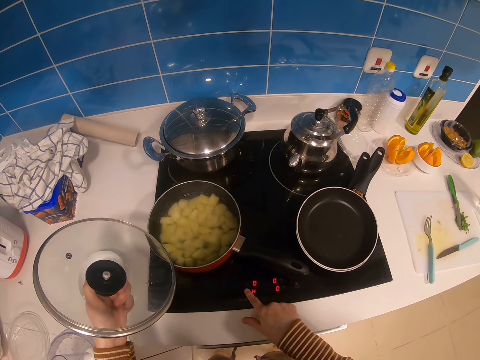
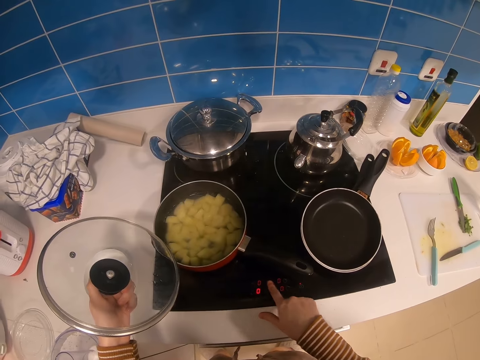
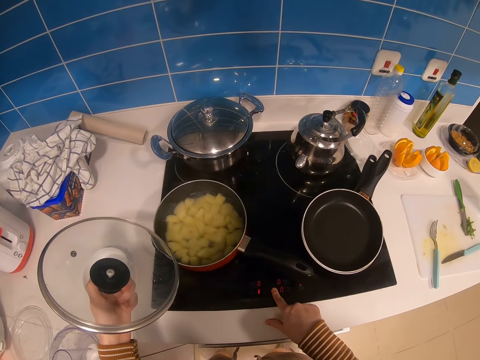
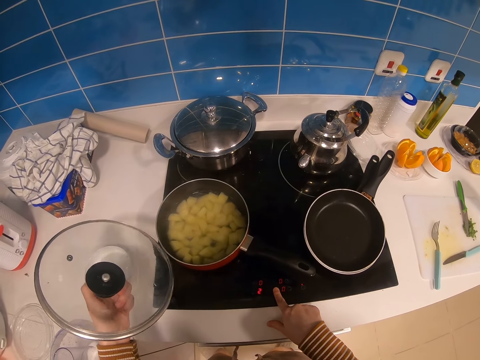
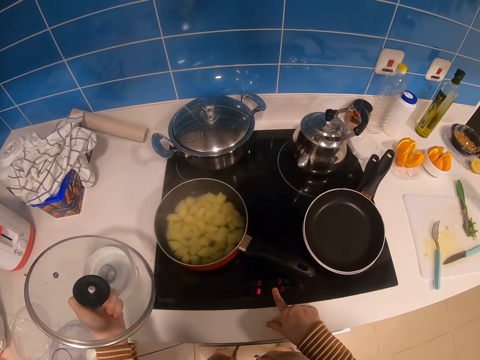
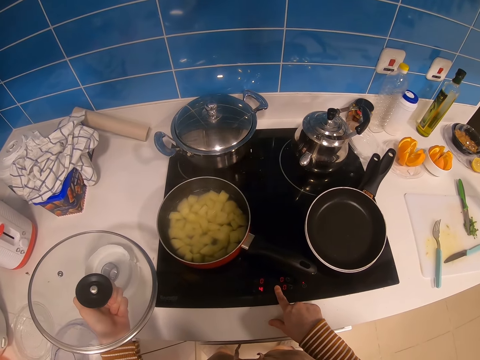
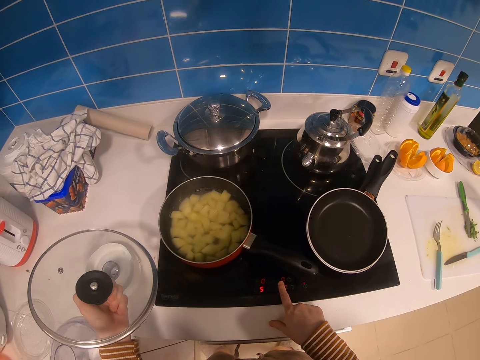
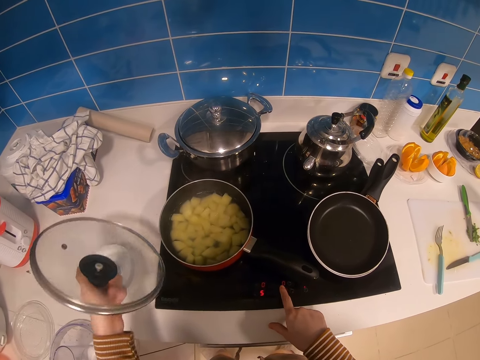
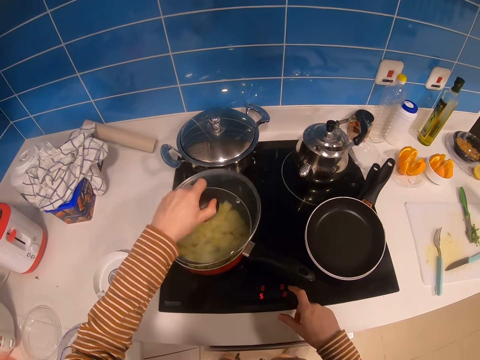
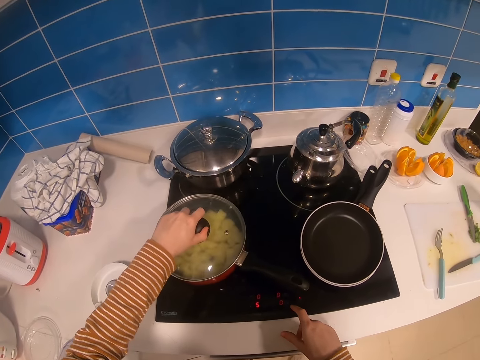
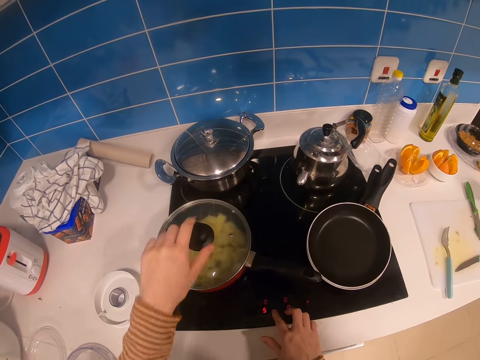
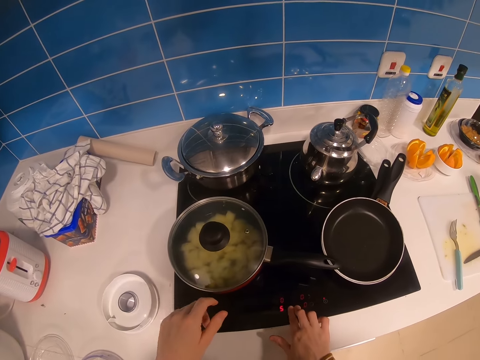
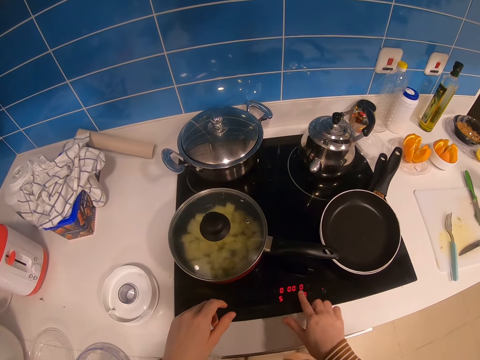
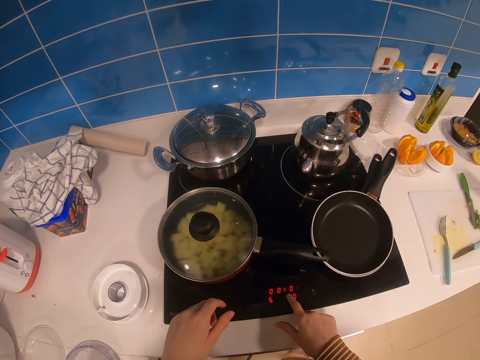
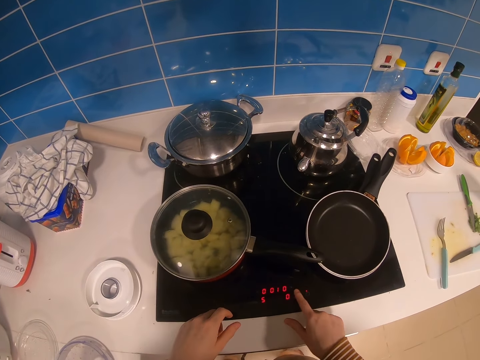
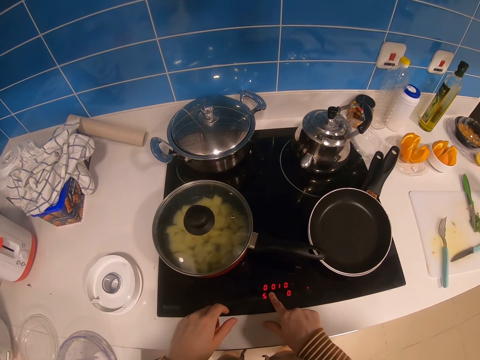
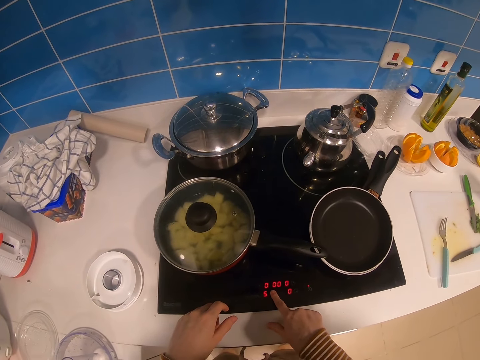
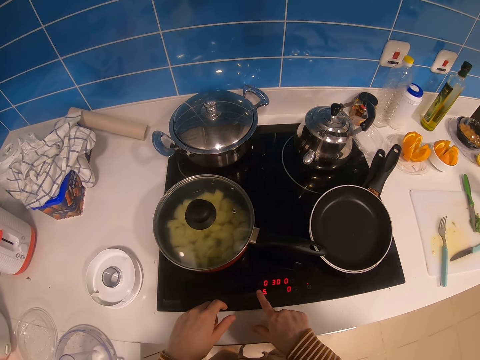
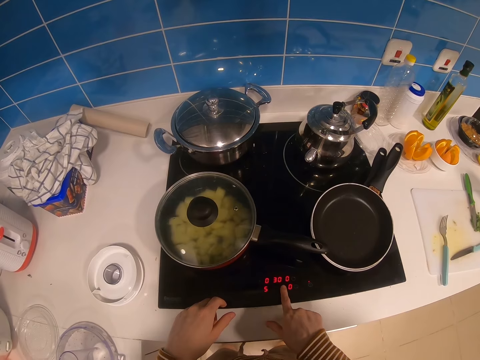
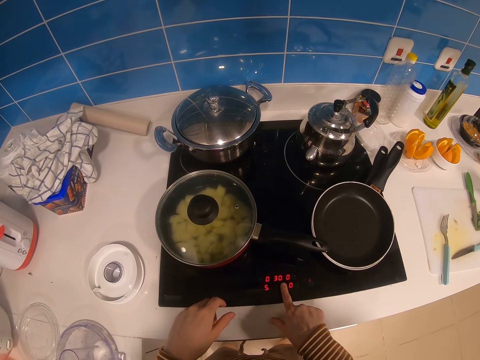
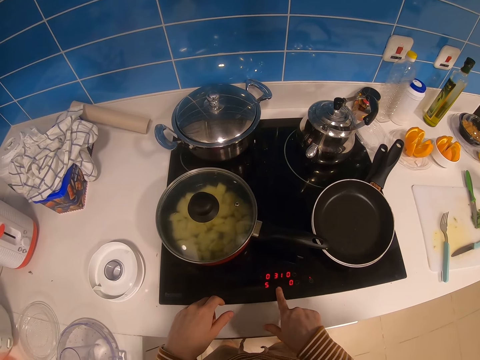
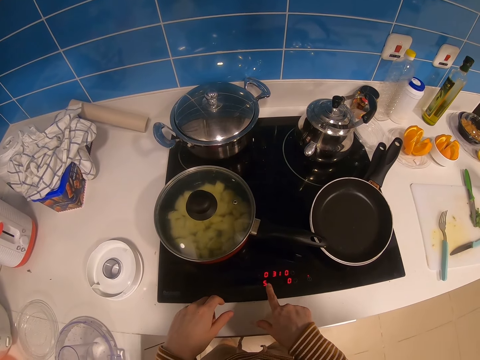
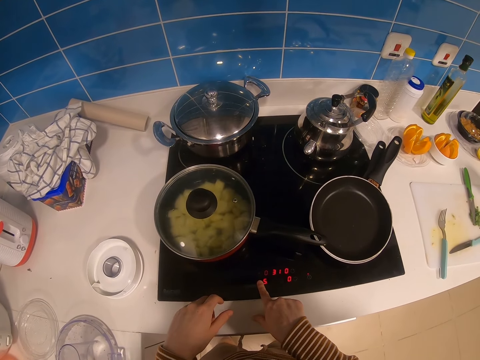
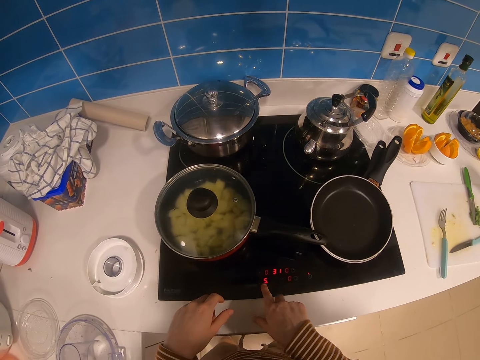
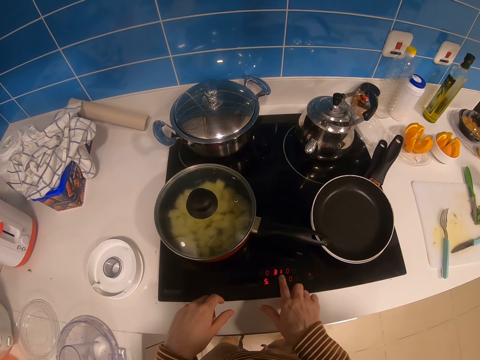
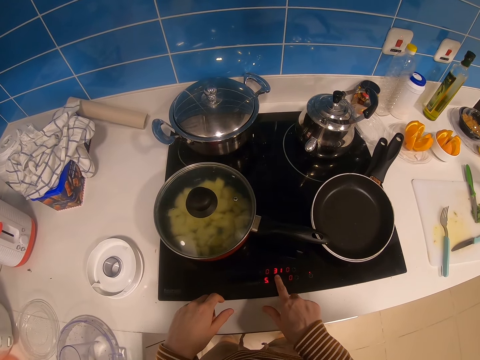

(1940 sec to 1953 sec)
The camera wearer closes the cooking pot with the lid in the left hand. They press the cooker buttons with the right hand.

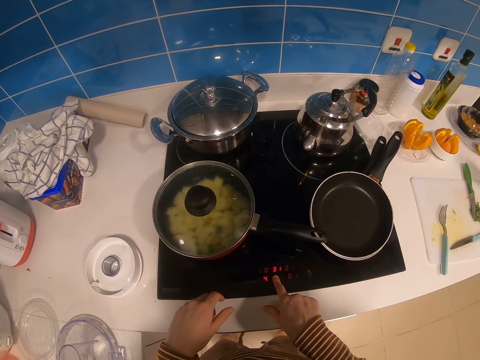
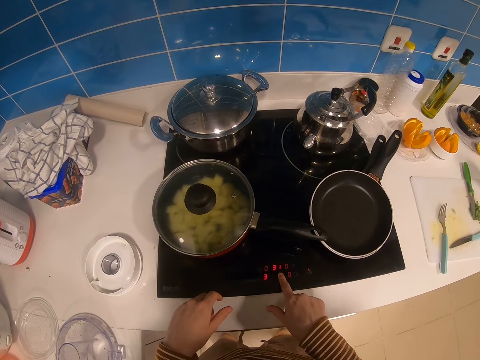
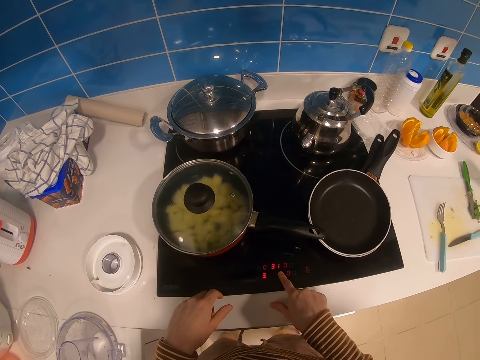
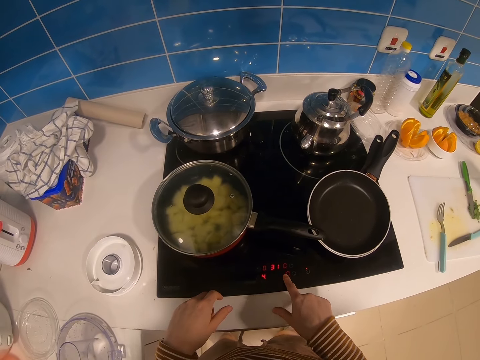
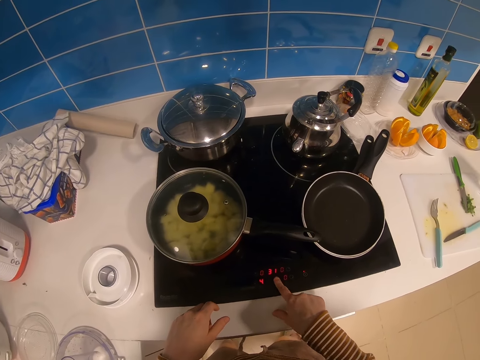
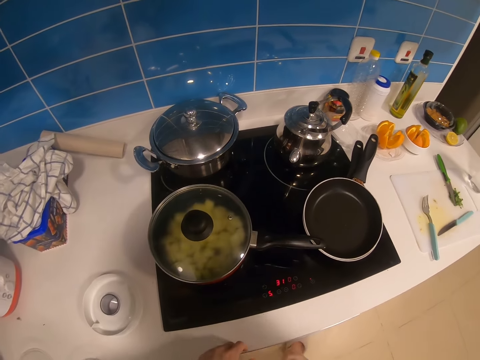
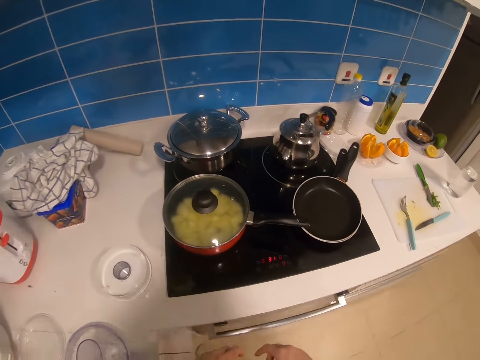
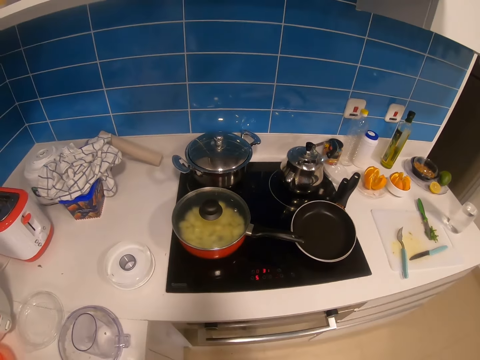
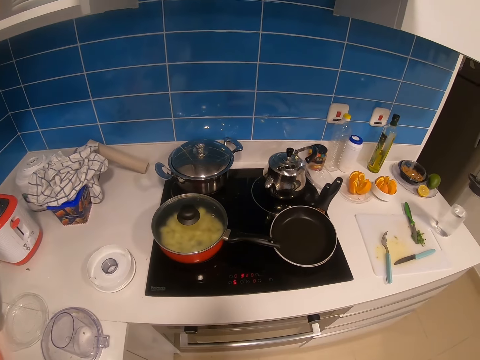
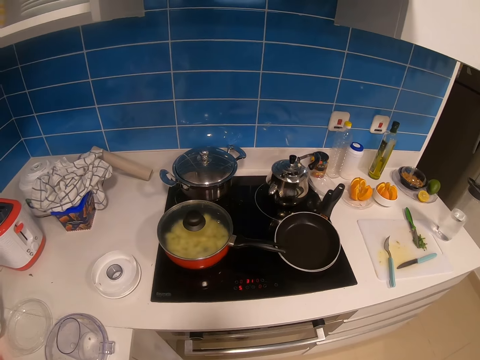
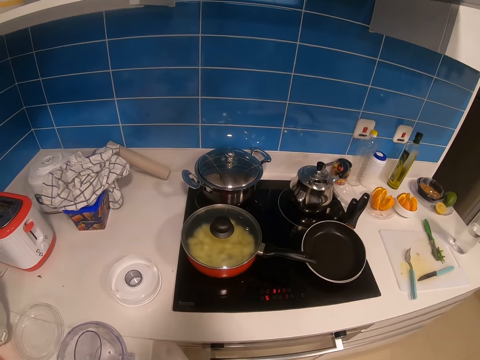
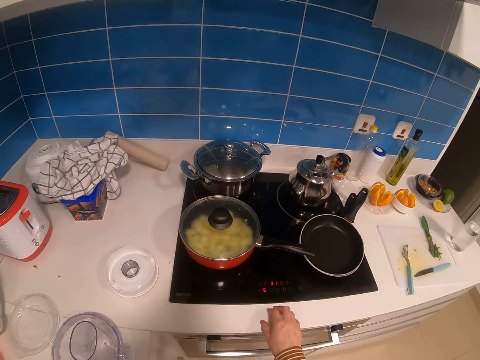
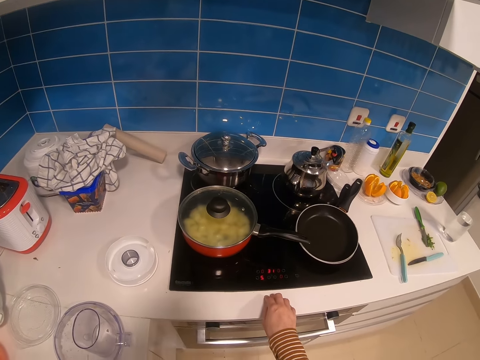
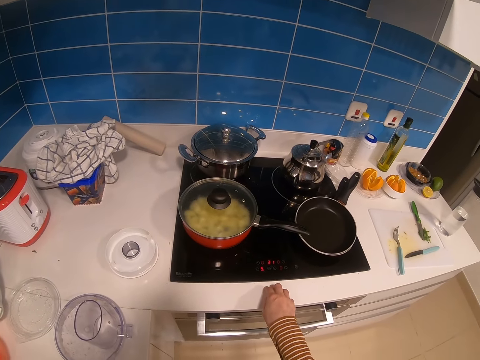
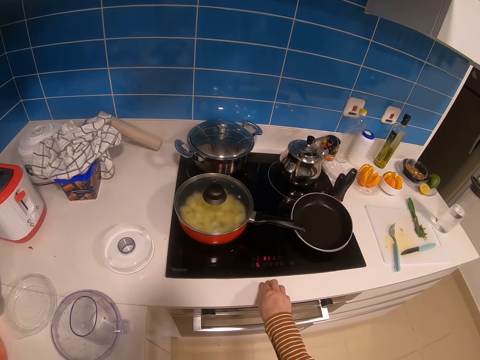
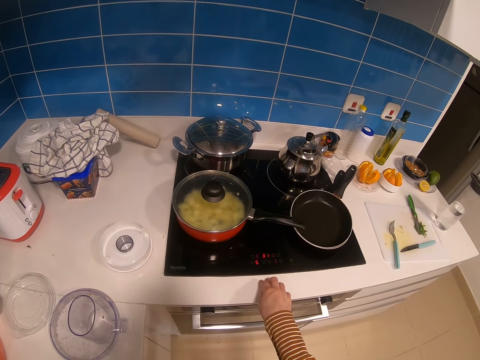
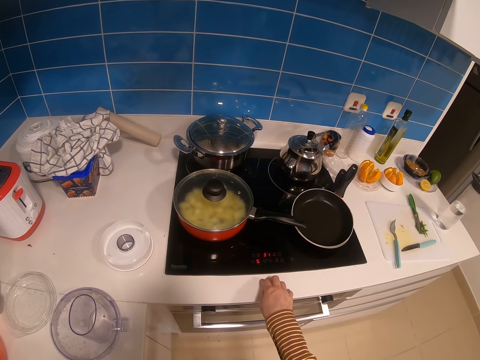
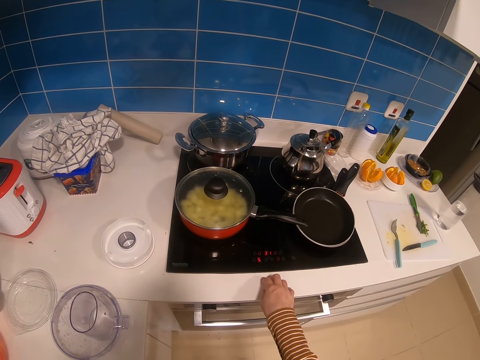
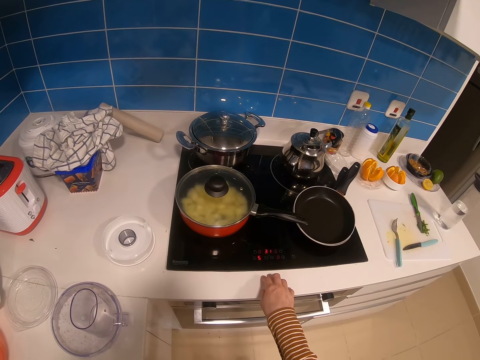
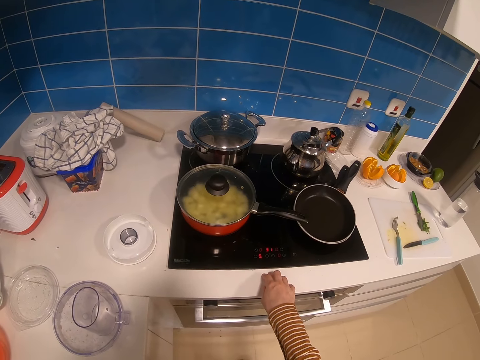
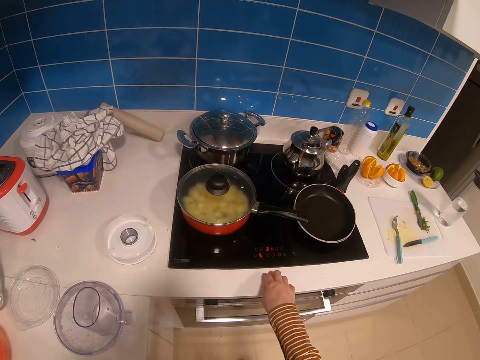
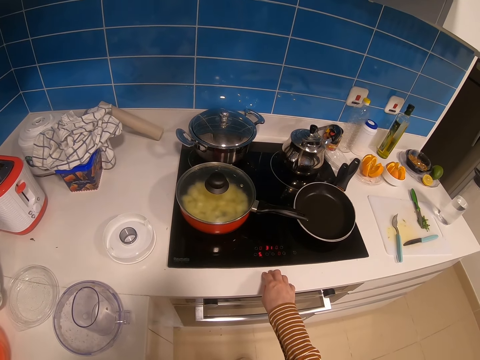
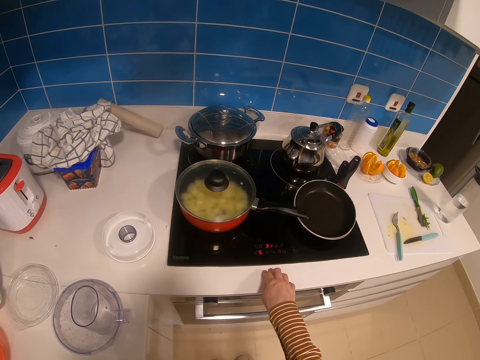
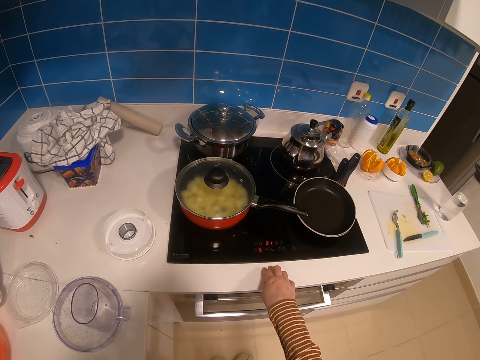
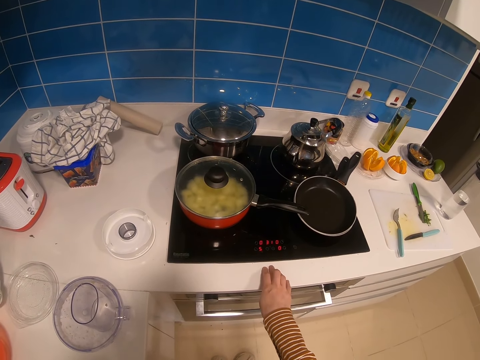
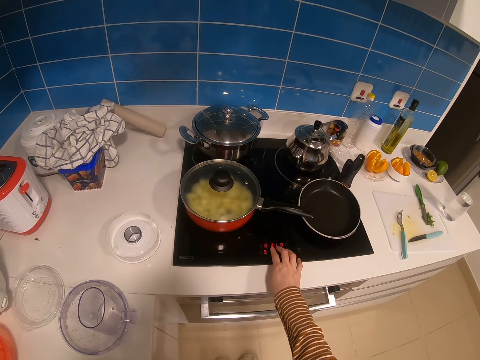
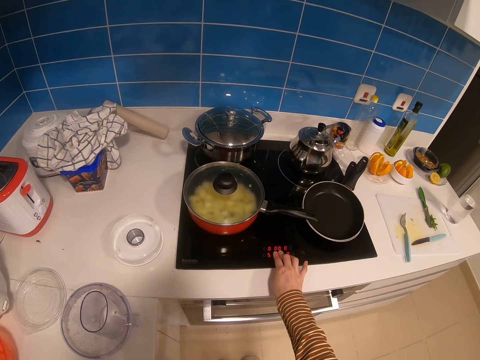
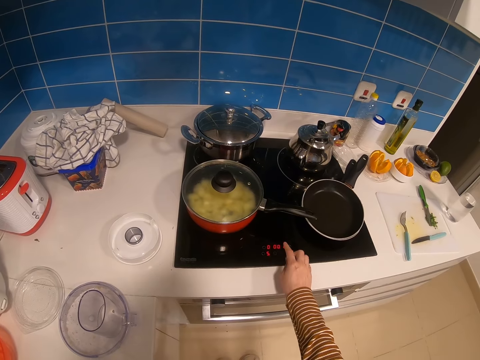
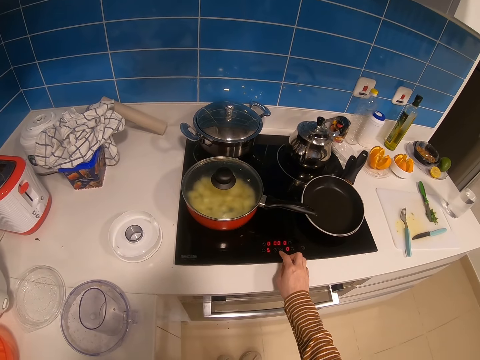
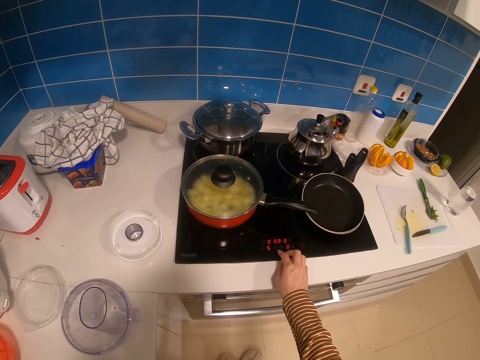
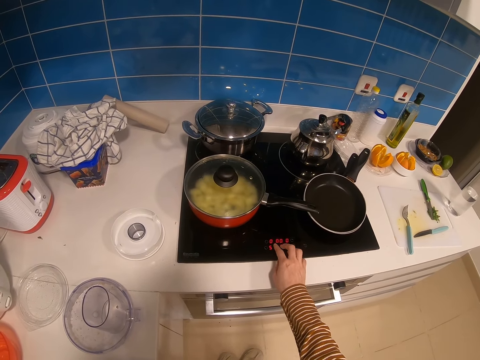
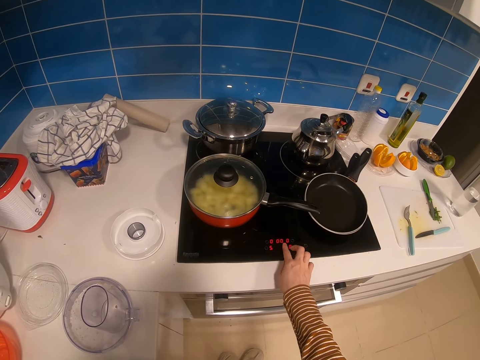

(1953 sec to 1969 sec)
The camera wearer looks around. They place the right hand on the cooker or counter. They press the cooker buttons with the right hand.
